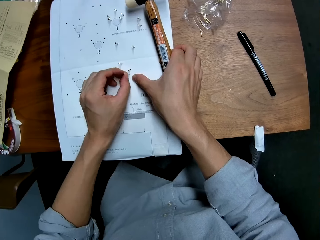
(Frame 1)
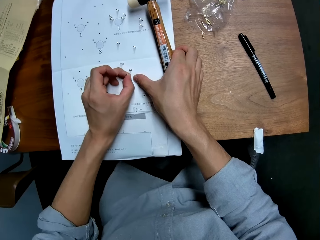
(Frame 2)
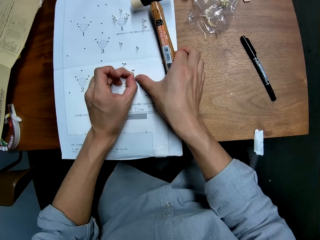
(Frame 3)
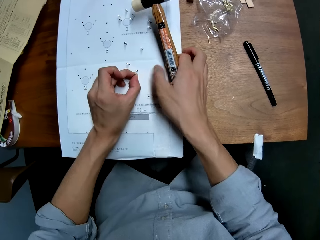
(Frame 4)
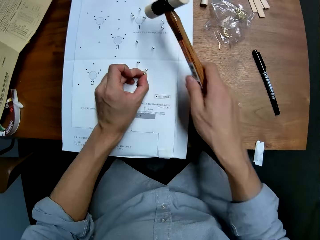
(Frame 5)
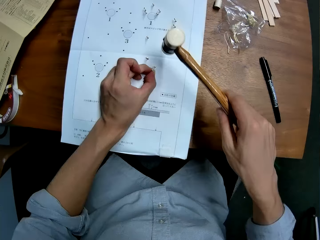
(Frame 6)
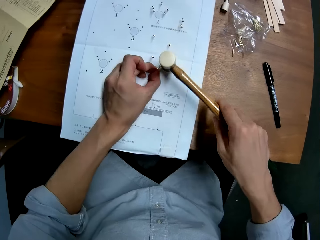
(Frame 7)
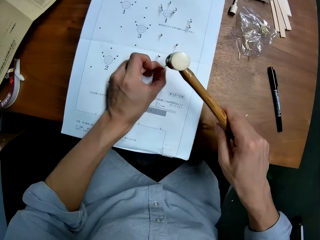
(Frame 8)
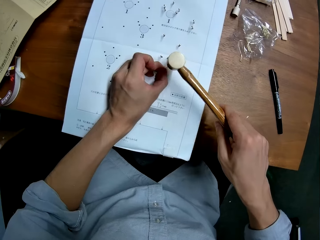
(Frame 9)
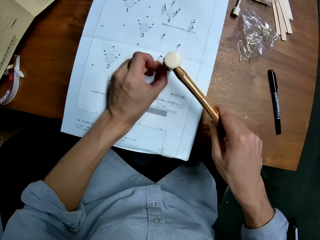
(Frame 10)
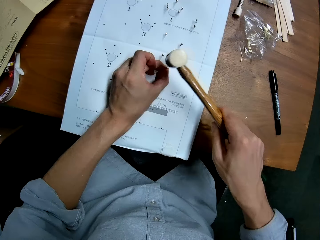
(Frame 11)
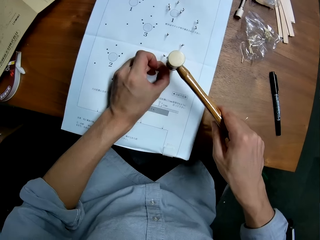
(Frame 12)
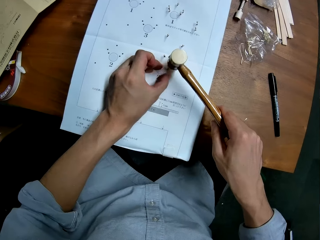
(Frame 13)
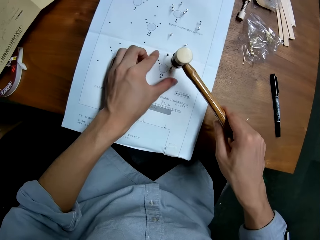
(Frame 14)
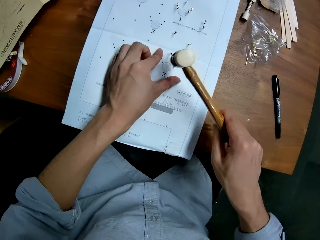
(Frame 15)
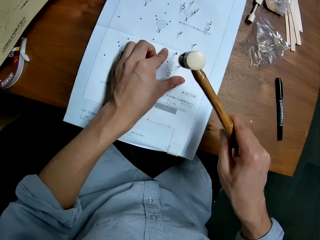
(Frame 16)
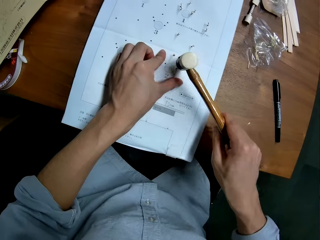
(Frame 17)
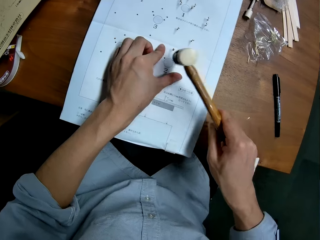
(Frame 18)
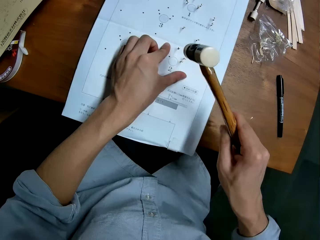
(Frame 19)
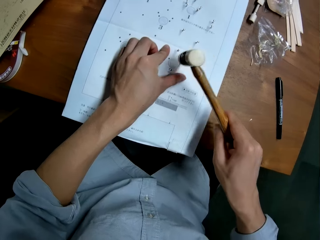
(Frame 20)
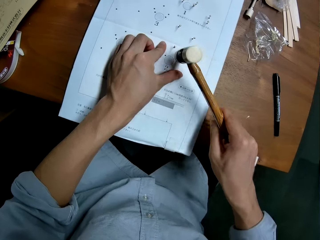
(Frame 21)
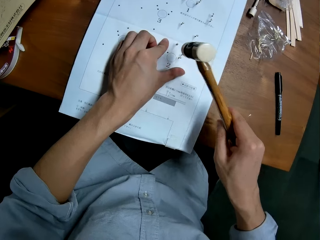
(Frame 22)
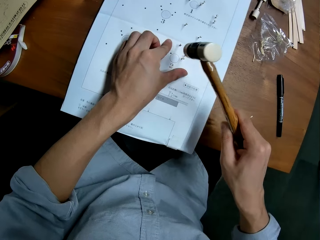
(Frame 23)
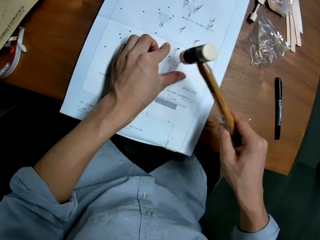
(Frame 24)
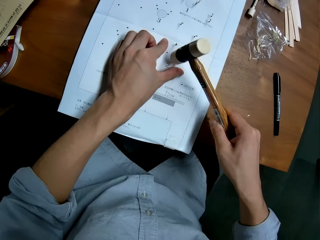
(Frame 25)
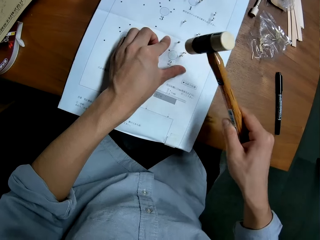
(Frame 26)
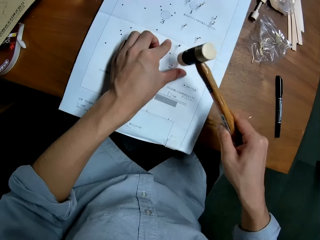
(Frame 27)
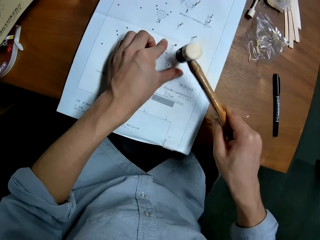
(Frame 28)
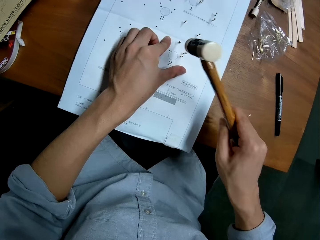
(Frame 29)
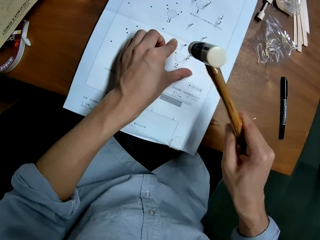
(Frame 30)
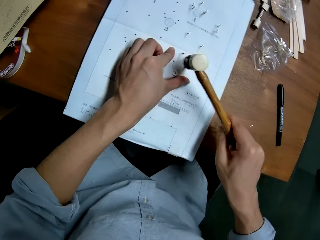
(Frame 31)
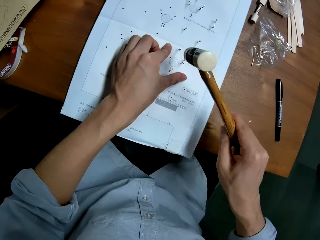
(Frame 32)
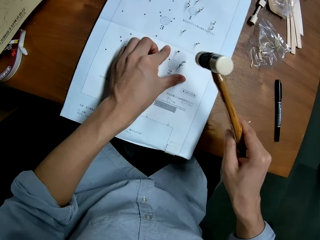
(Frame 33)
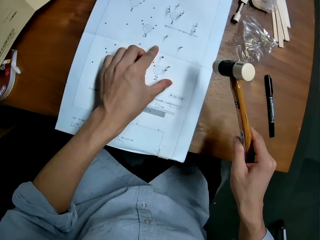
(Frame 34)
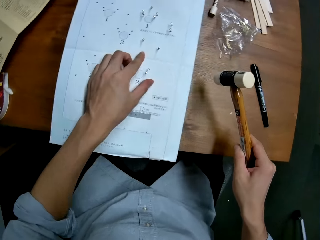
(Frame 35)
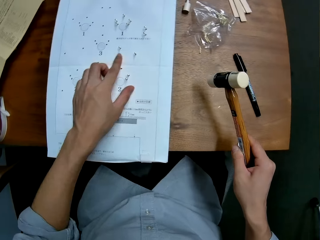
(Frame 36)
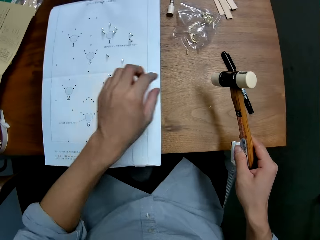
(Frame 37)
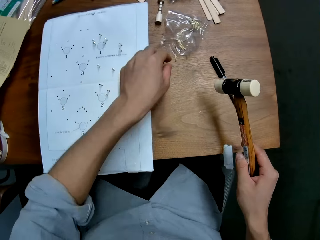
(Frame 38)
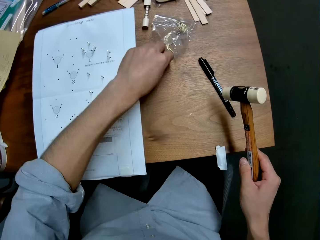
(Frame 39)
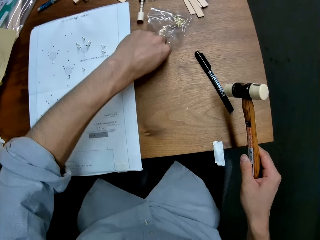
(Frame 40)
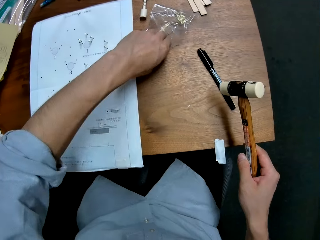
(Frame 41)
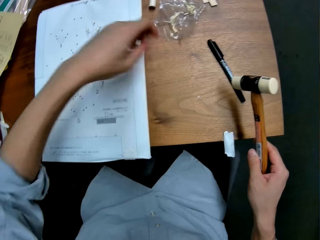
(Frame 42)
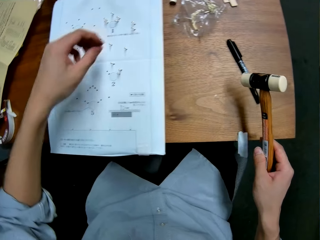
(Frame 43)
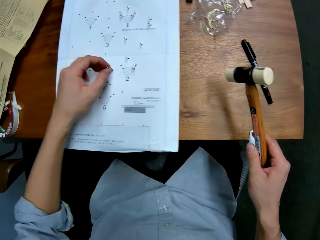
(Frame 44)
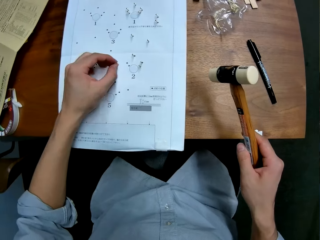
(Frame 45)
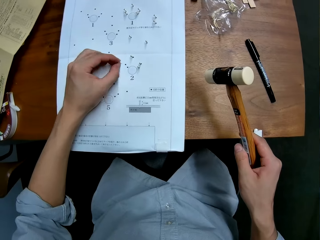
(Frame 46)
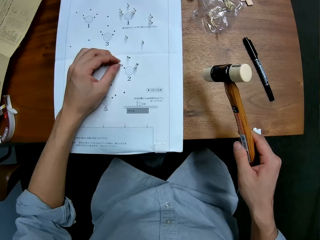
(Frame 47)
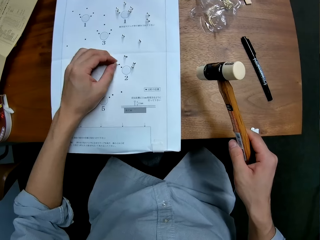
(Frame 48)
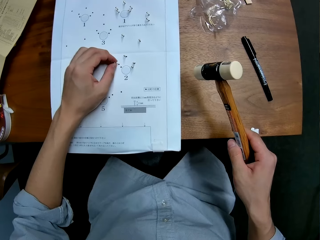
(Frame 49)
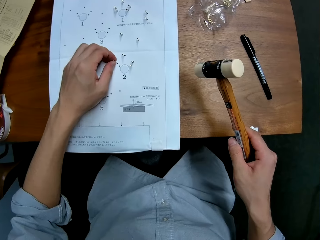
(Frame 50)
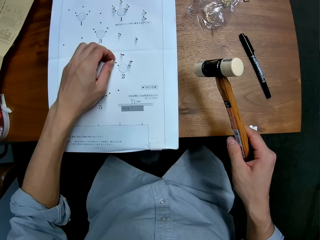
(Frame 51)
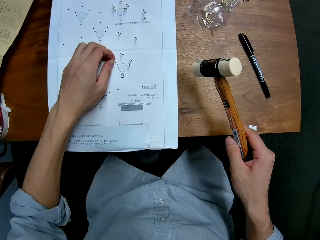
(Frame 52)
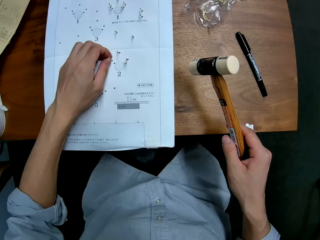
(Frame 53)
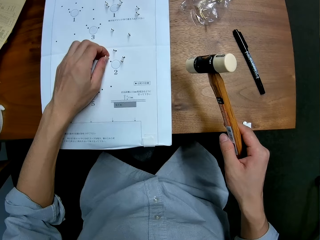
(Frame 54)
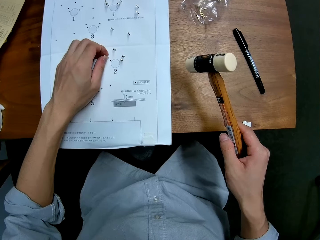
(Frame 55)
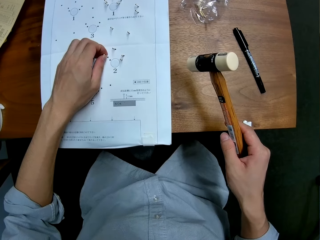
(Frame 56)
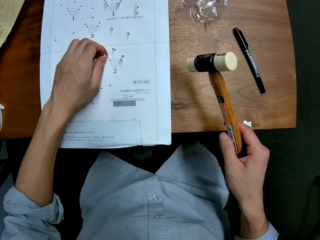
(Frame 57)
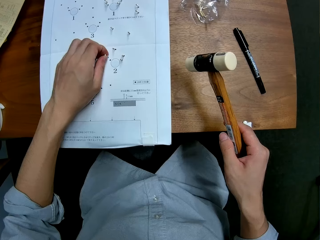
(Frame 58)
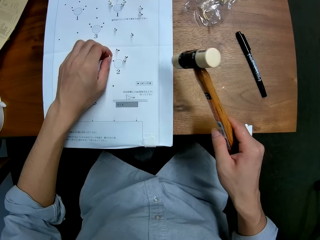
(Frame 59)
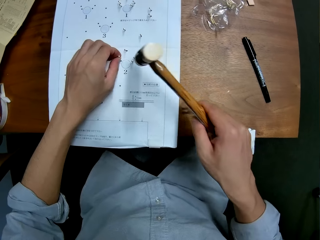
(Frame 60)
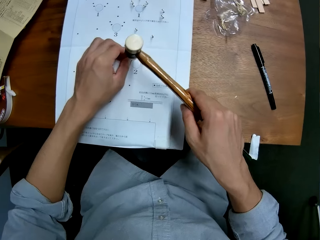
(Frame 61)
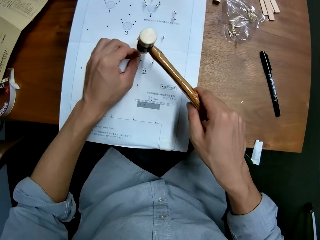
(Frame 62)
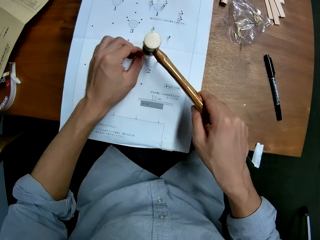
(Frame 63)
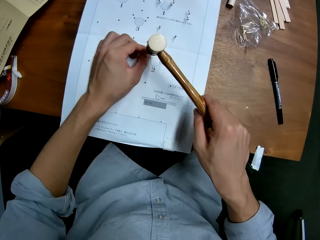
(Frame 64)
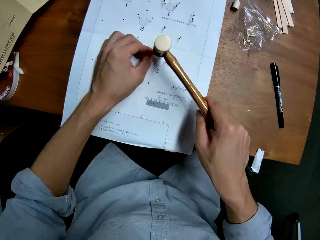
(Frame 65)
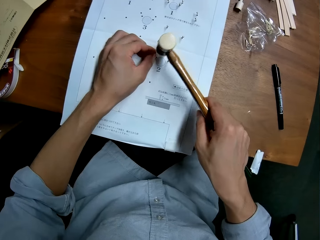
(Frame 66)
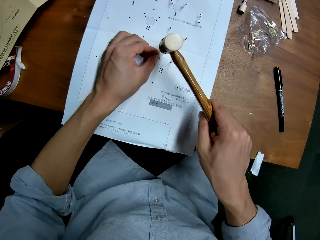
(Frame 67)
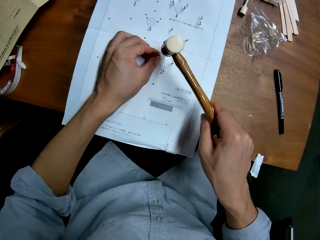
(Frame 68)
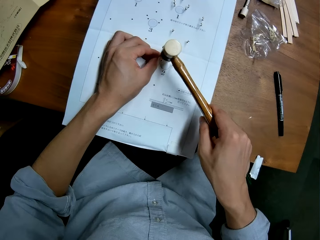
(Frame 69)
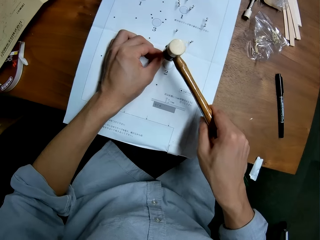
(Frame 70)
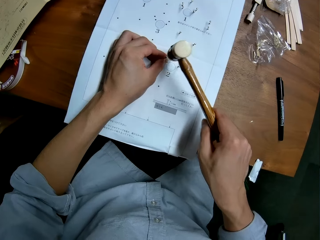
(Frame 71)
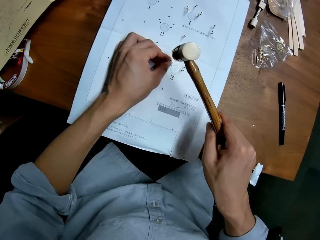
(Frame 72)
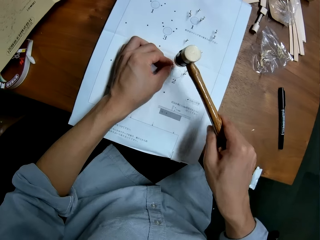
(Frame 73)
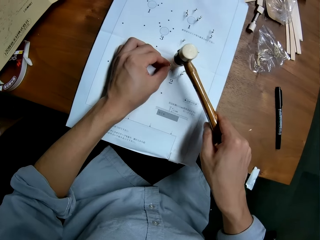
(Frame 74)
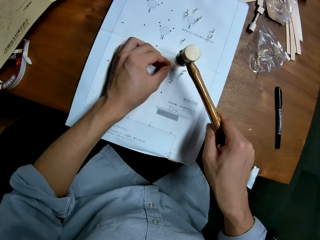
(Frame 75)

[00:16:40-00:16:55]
The camera wearer hits the nail on the paper with the hammer. They take another nail from the nylon. They set the nail on the right side of the paper. They hit the nail on the paper with the hammer.

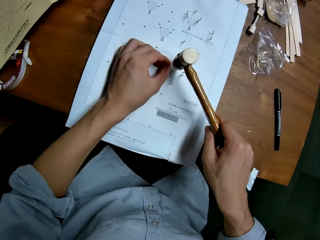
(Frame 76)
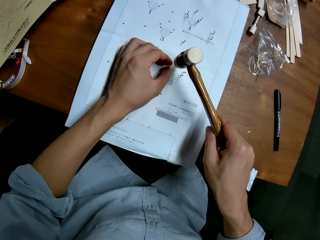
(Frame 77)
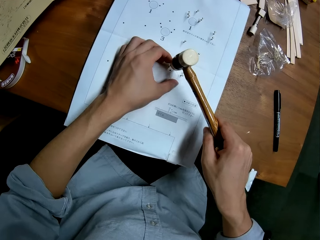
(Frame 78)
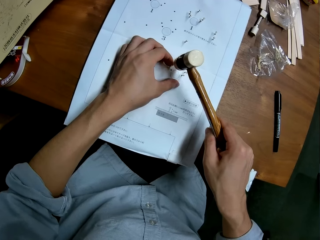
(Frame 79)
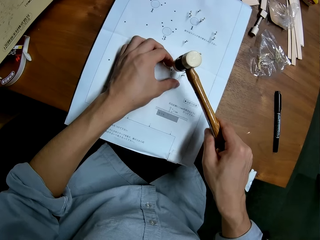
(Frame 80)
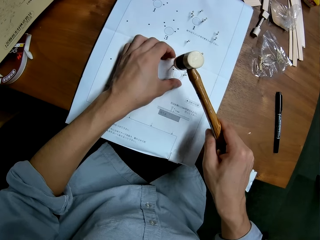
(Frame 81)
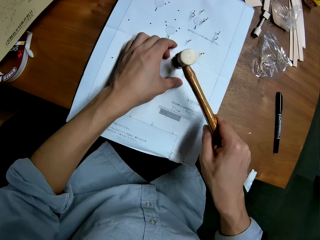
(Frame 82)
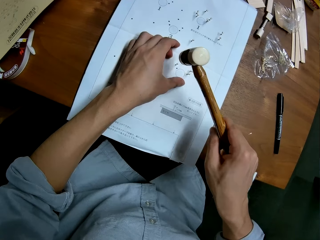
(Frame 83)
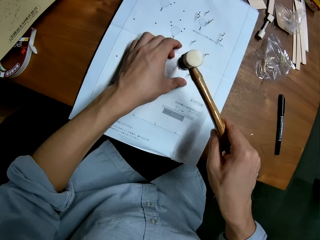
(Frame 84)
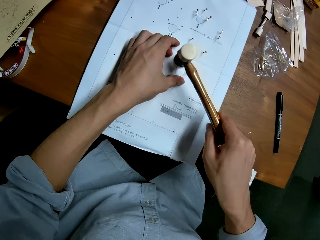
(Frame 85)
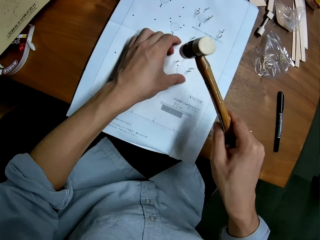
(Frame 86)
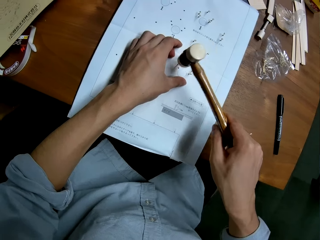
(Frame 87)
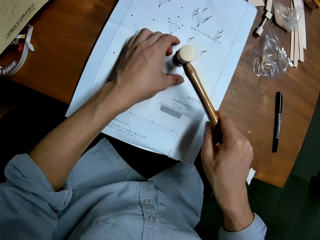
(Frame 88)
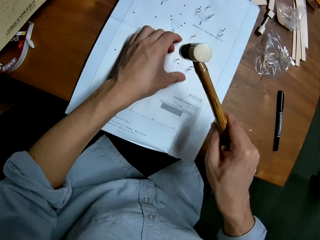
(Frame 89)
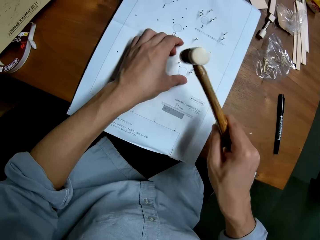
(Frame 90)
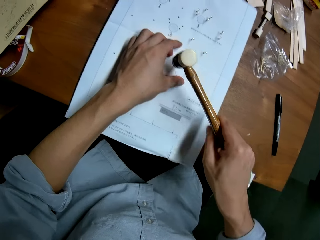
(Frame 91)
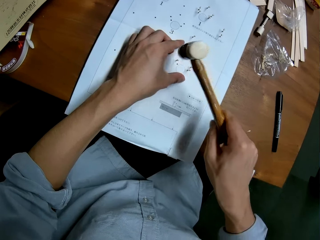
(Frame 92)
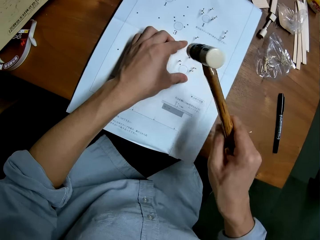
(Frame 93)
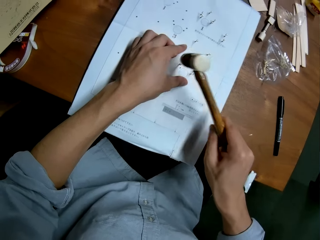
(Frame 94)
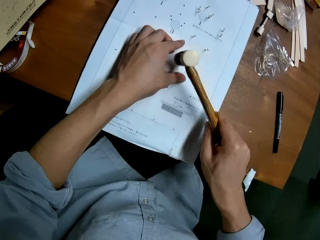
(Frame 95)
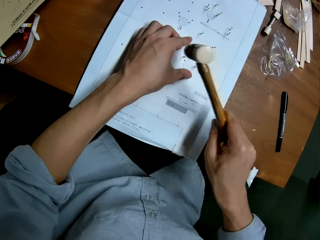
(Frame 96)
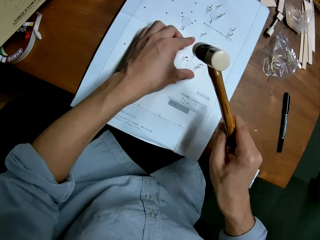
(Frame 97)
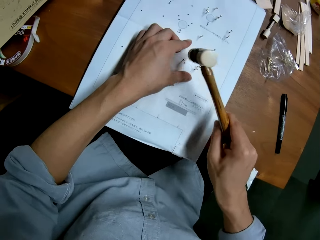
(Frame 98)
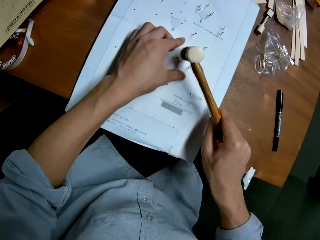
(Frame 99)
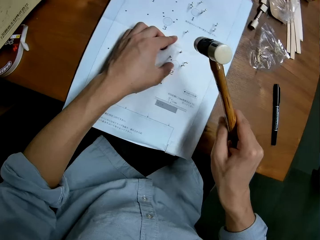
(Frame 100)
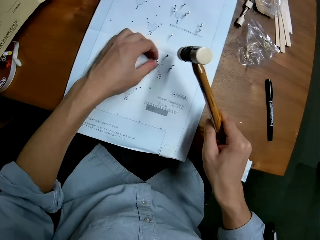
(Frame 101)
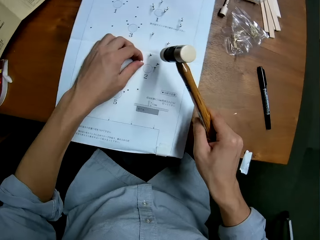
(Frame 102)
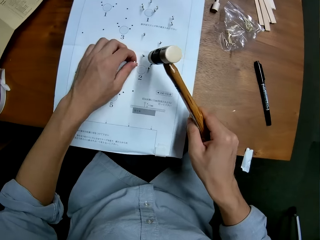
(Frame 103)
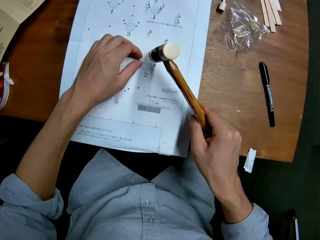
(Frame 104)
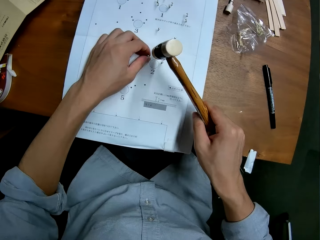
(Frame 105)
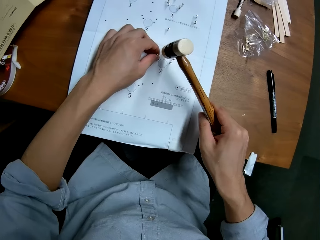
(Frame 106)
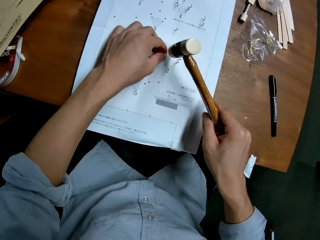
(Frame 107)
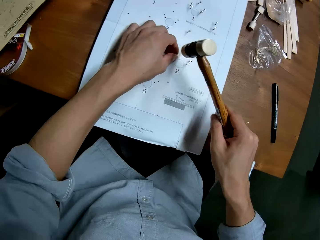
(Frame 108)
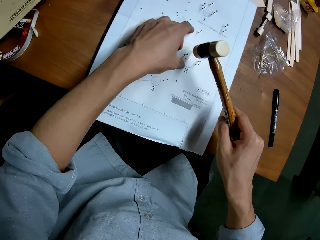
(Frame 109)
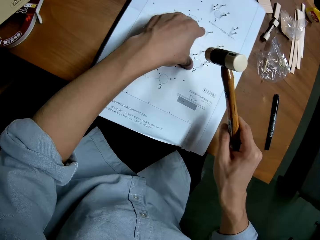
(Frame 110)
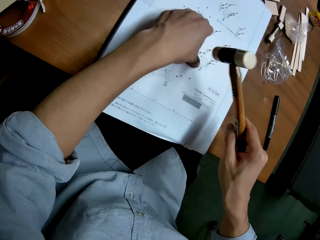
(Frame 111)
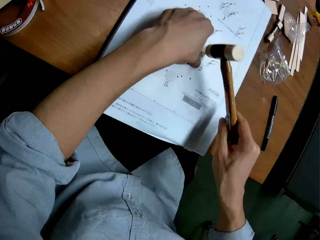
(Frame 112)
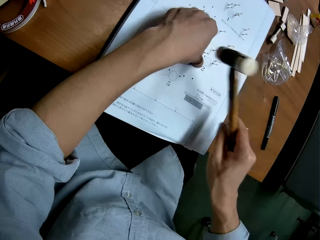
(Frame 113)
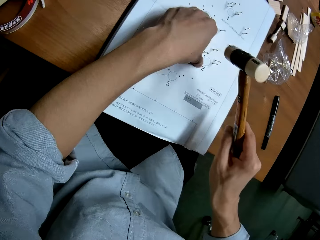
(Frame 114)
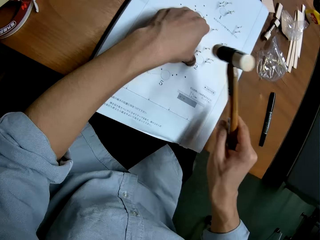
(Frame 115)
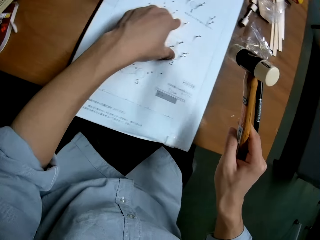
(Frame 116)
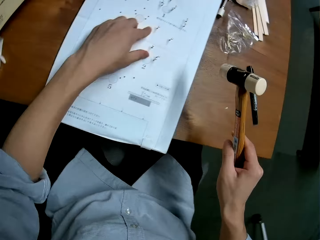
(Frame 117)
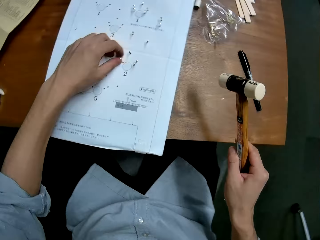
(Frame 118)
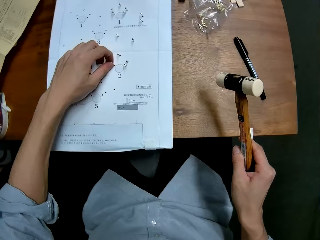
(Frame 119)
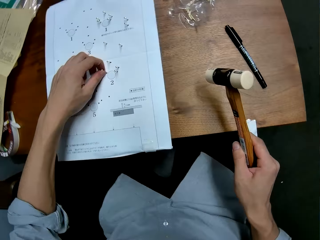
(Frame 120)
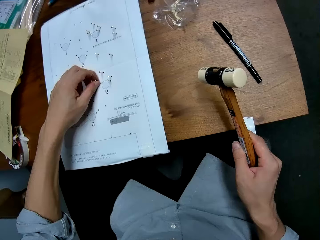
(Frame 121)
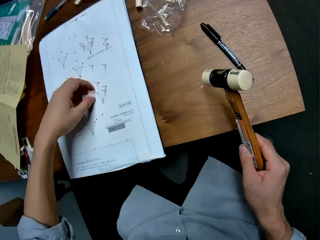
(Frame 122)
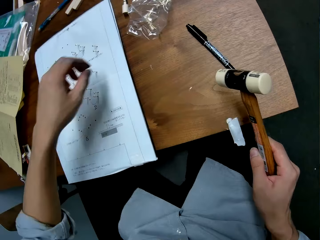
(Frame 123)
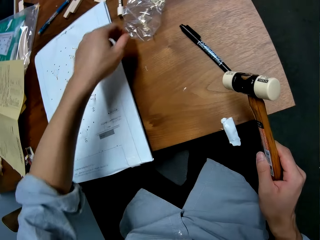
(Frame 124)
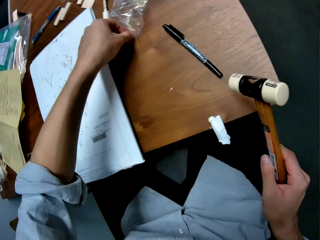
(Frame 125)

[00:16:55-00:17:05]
The camera wearer checks the firm grip of the nail on the paper. They hit the nail with the hammer. They check the firm grip of the nail on the paper.
